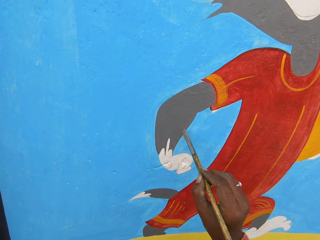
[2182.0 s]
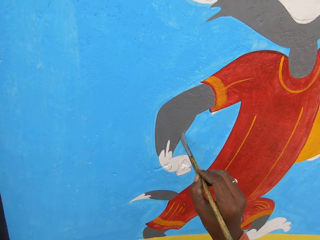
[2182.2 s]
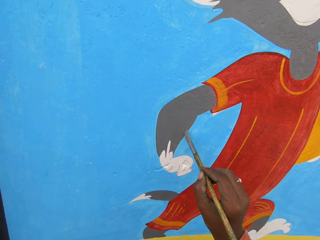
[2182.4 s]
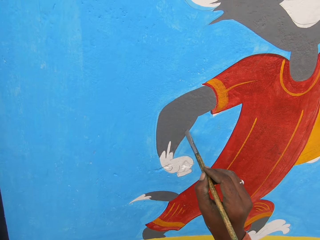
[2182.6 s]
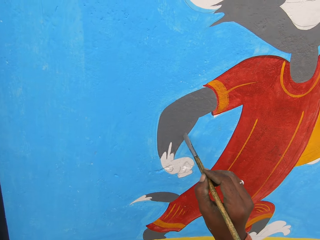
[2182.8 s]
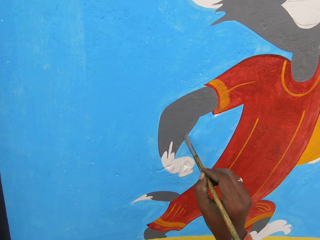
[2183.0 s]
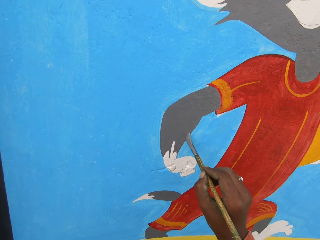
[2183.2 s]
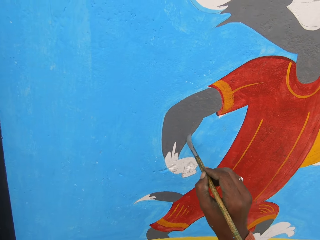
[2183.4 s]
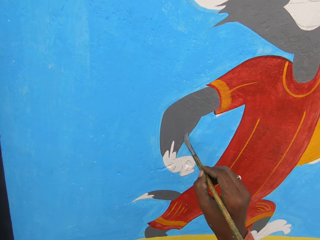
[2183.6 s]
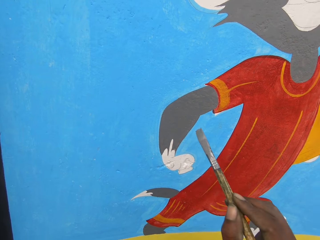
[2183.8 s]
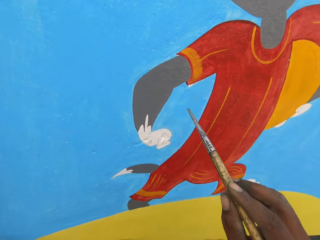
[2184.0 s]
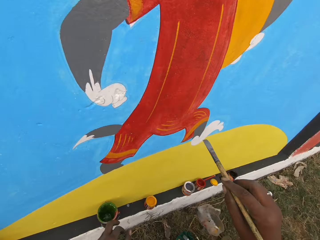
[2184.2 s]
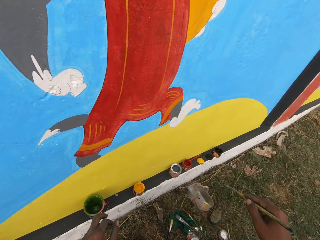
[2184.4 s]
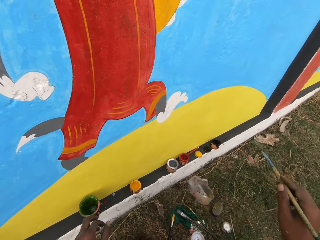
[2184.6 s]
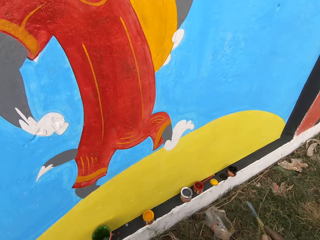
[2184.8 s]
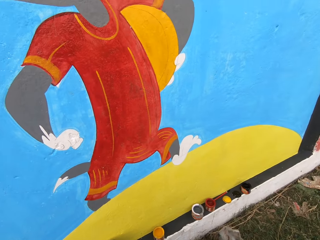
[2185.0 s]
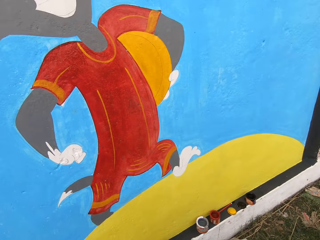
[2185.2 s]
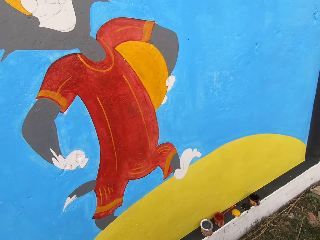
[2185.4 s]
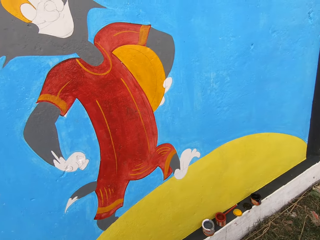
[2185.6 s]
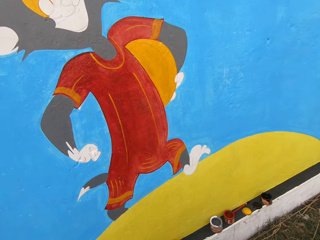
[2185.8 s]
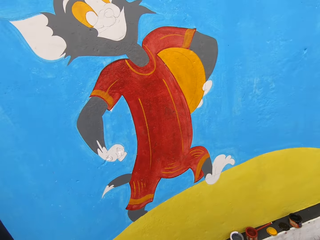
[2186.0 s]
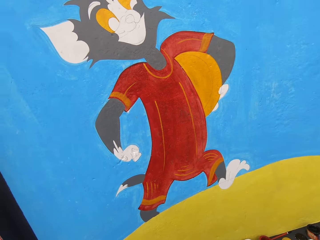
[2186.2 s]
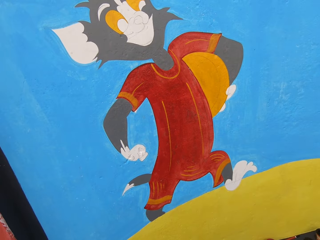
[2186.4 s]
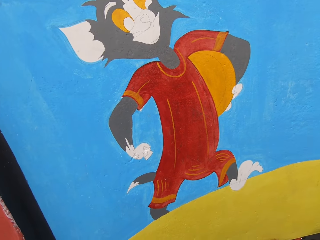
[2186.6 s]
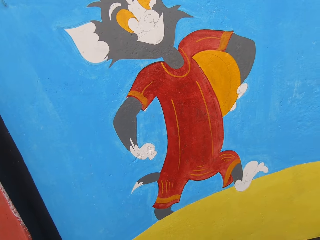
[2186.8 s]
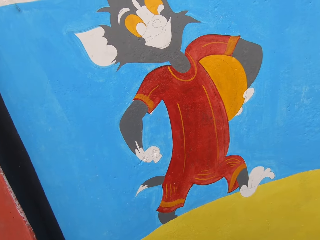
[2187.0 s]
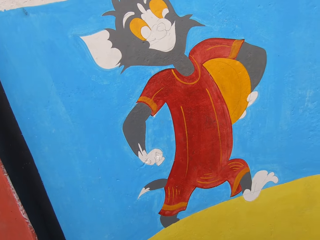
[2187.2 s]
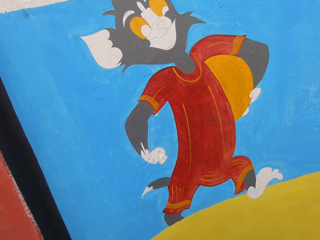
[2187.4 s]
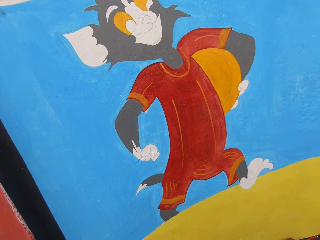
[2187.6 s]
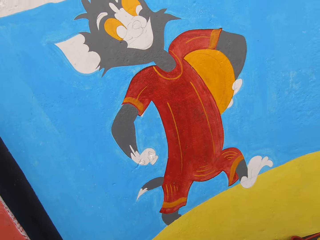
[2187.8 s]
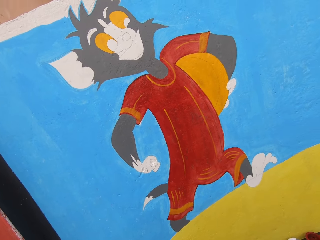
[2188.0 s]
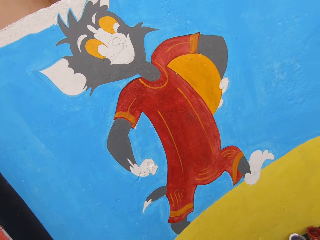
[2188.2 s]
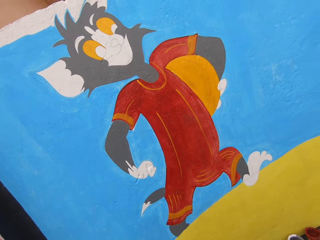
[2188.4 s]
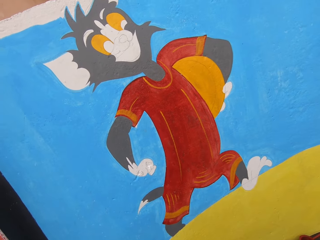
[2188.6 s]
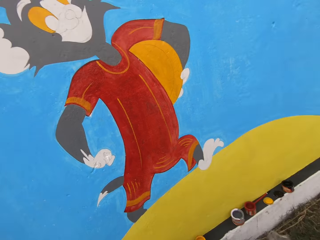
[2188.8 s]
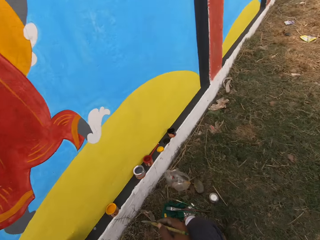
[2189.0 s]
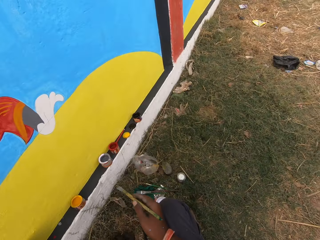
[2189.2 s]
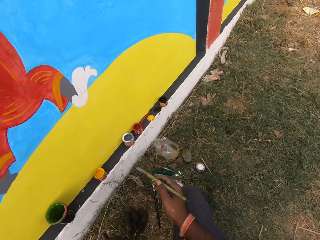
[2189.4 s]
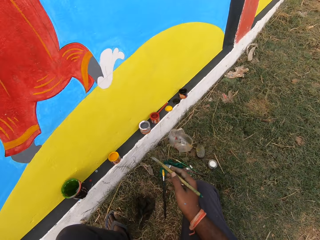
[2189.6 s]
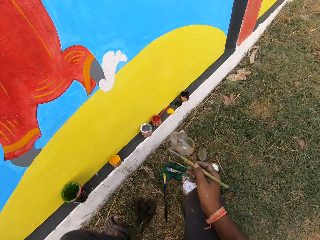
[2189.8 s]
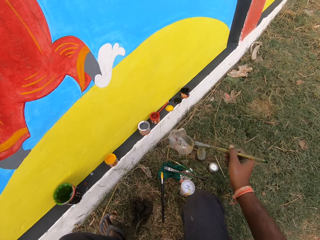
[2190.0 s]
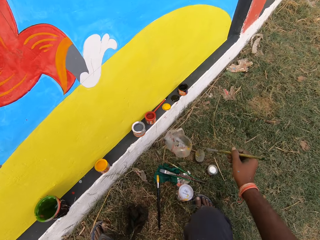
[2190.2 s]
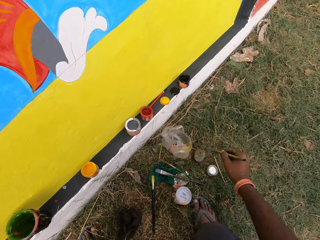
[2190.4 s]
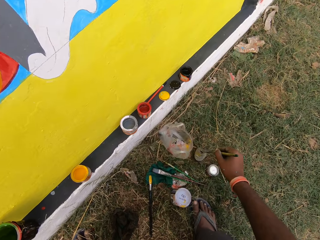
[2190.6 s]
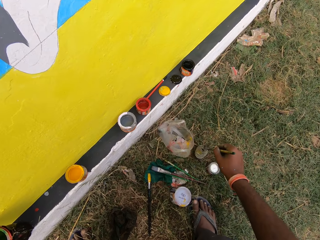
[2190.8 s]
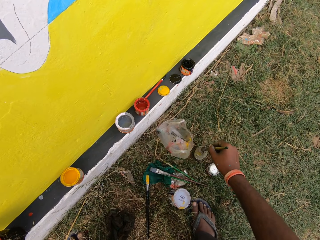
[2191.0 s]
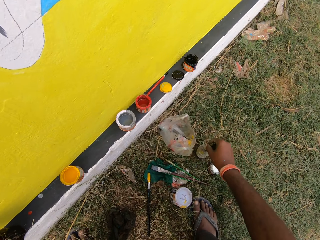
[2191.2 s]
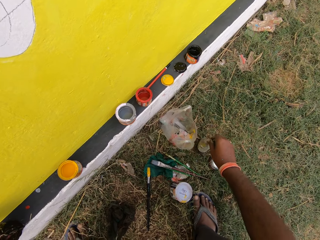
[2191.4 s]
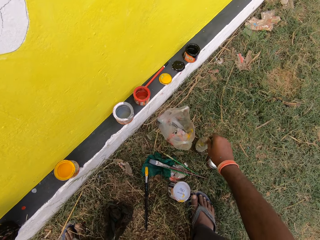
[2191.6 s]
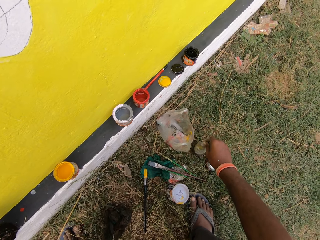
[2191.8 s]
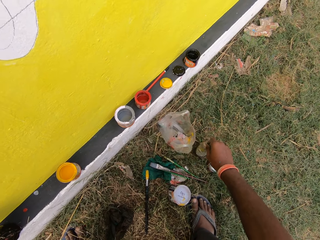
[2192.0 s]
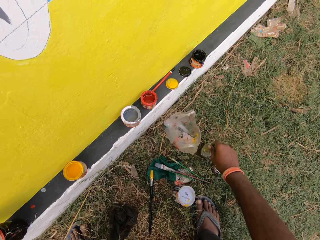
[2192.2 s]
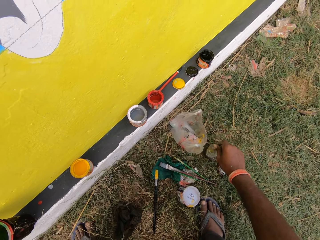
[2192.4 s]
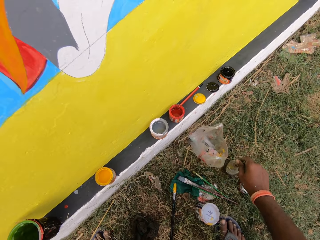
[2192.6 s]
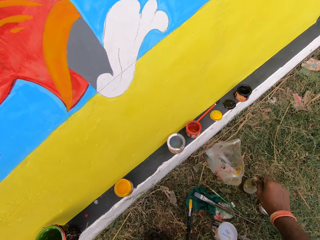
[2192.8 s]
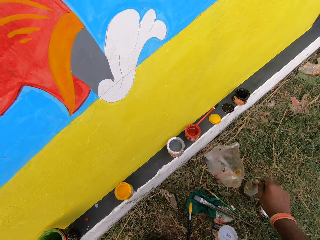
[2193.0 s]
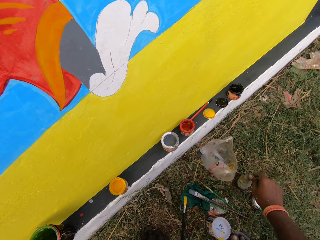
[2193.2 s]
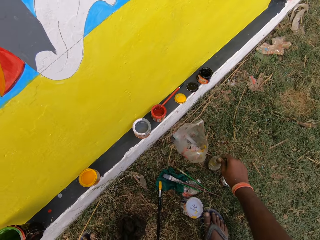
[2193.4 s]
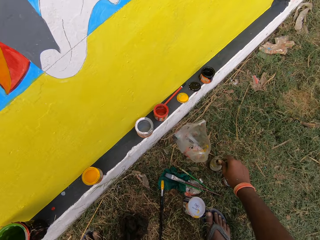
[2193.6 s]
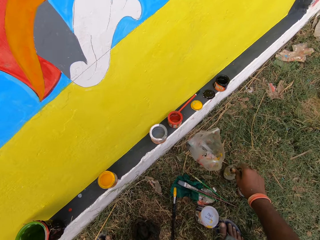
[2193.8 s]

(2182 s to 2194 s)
The camera wearer dips the brush into a can of water.

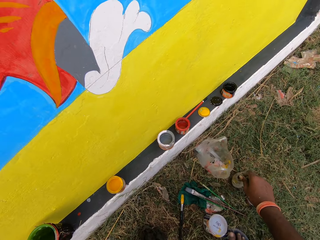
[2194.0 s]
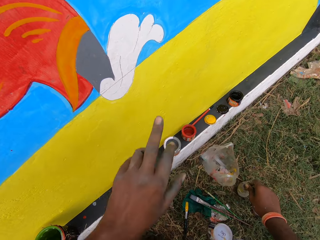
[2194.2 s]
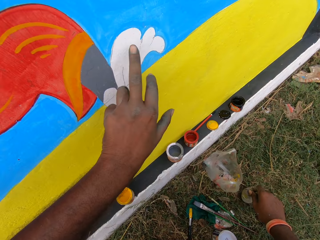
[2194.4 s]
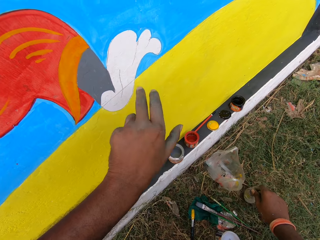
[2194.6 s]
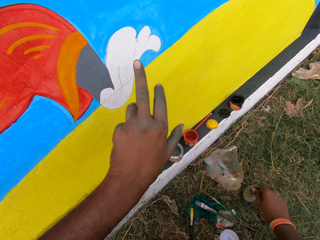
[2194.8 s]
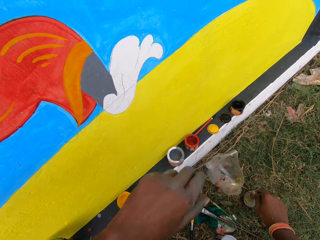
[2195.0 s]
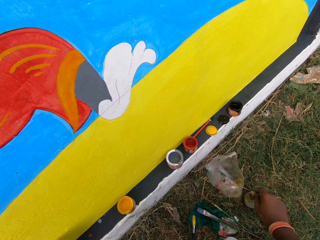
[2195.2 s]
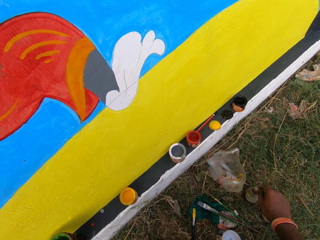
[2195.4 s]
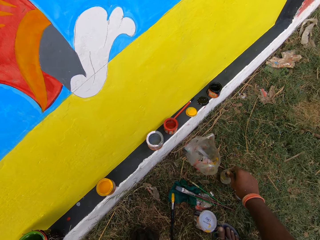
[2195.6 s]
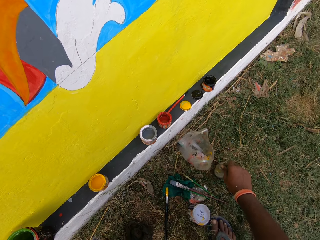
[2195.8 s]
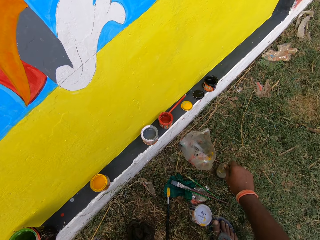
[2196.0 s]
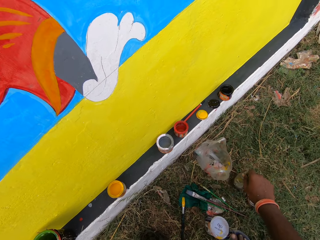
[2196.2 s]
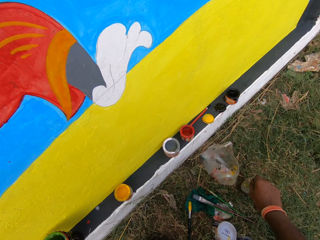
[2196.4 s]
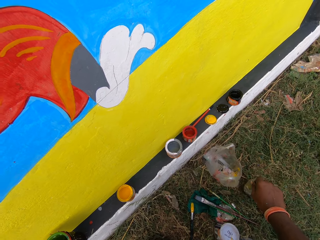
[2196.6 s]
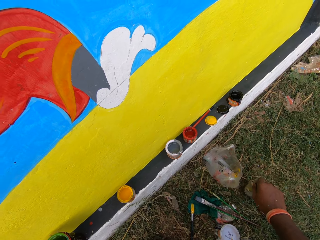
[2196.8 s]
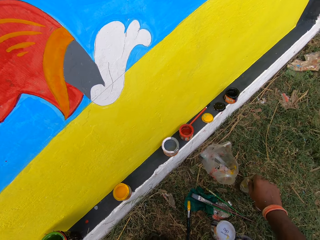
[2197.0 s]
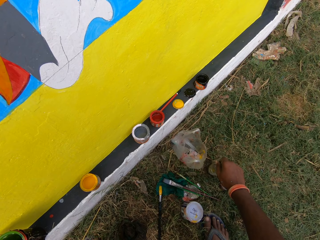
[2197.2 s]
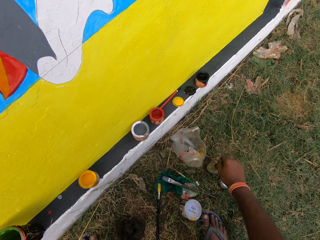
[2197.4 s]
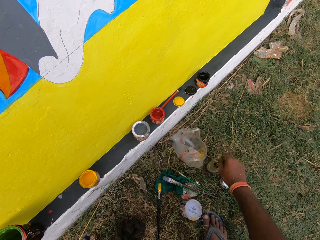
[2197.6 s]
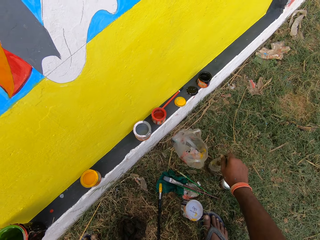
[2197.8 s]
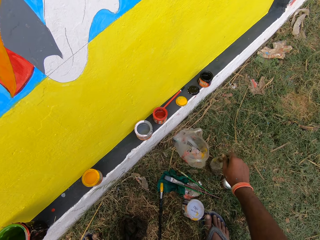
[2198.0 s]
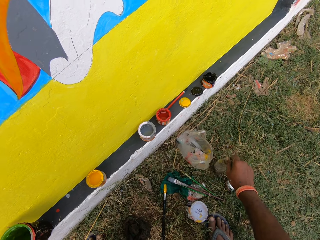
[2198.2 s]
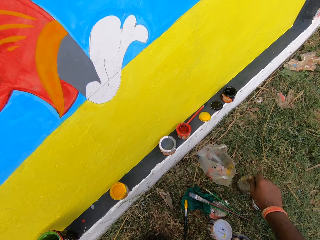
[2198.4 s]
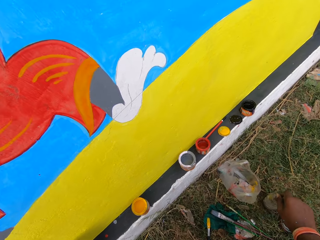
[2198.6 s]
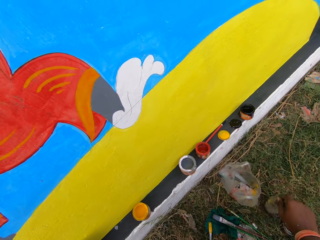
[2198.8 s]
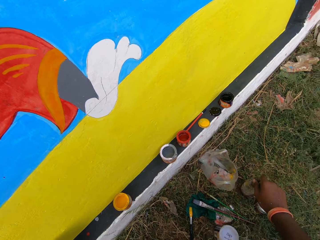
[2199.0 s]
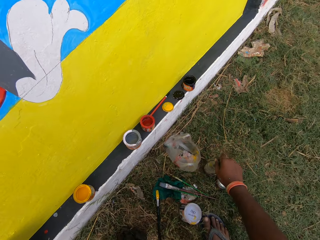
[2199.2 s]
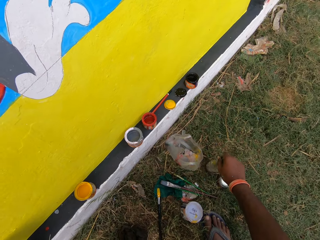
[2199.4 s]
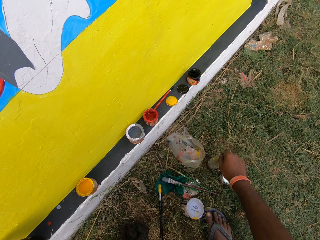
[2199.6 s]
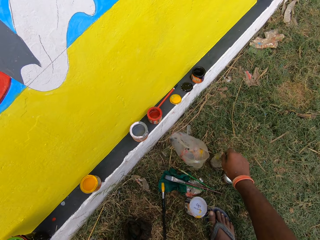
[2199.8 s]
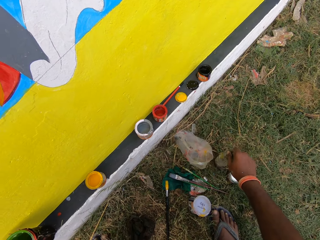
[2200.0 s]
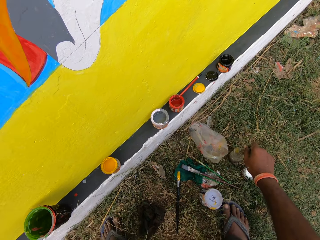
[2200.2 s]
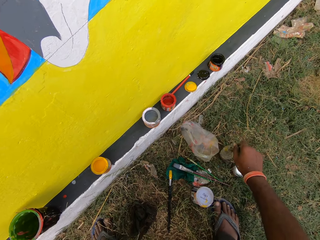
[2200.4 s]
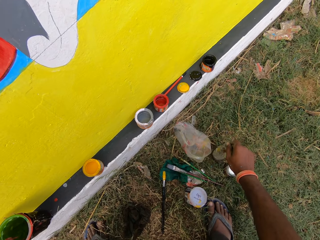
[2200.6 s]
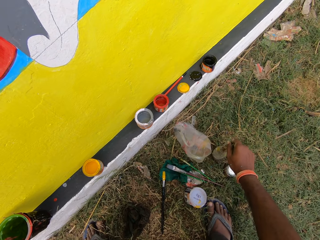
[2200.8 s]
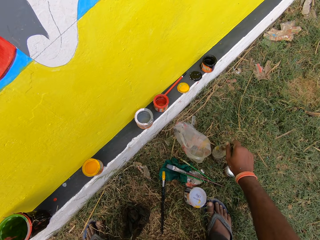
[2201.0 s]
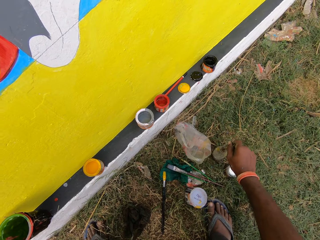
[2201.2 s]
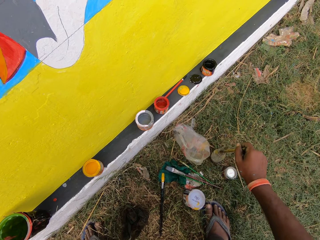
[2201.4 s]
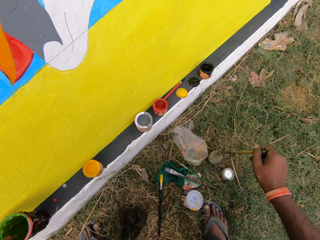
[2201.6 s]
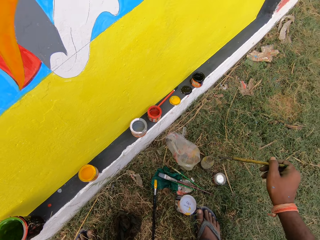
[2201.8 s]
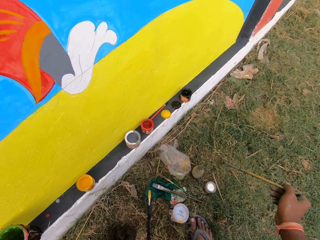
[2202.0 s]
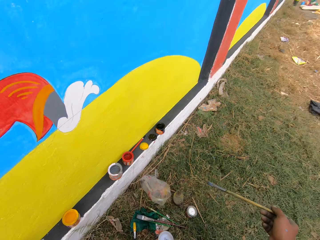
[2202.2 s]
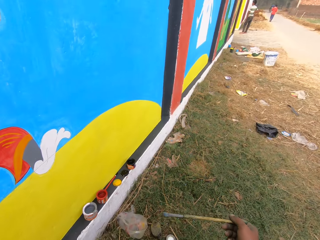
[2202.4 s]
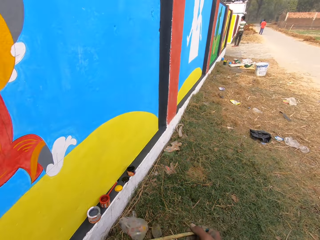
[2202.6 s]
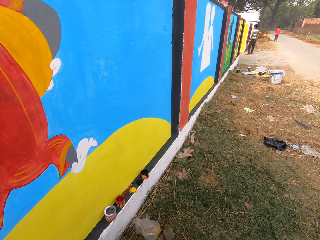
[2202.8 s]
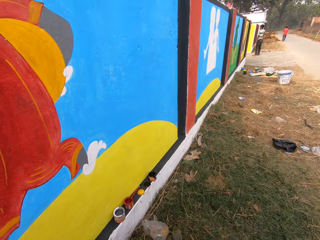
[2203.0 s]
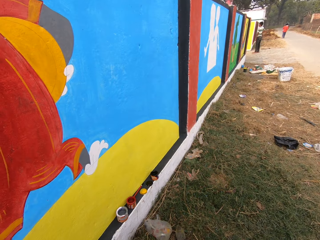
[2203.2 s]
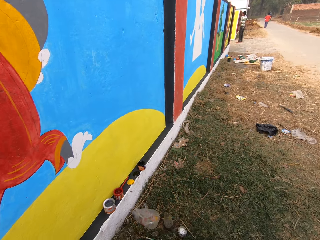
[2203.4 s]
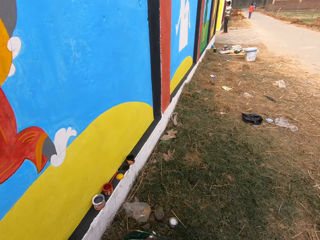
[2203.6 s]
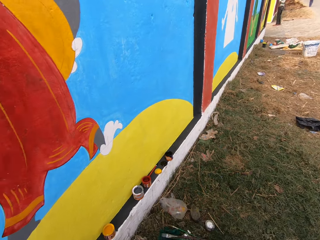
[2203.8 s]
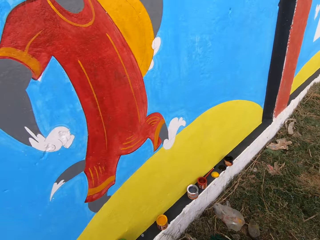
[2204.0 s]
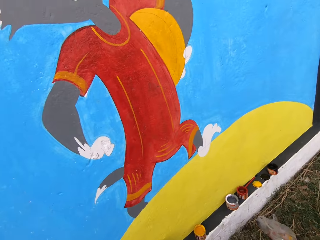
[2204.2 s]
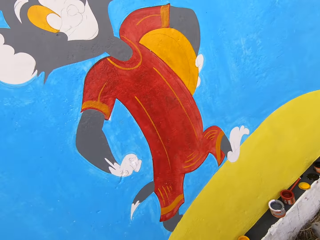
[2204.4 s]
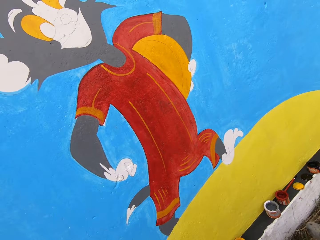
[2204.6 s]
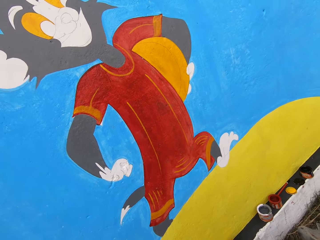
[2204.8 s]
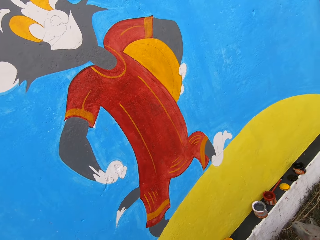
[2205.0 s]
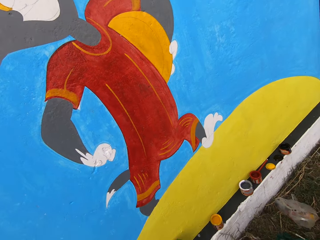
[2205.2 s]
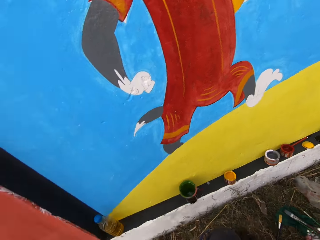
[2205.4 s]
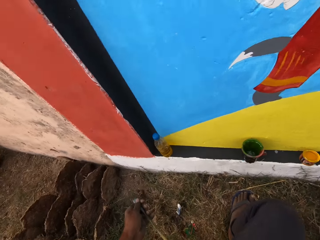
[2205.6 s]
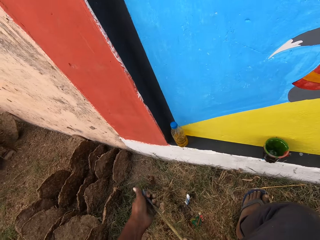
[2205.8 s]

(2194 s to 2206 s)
The camera wearer points at the wall. They talk with a man.
